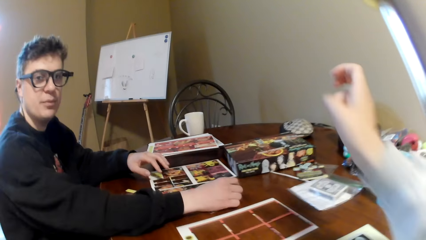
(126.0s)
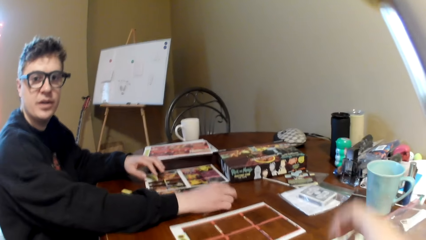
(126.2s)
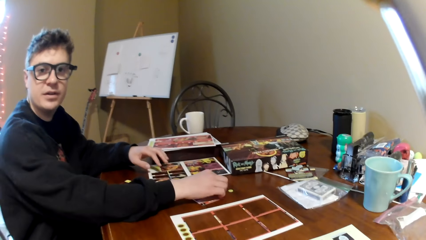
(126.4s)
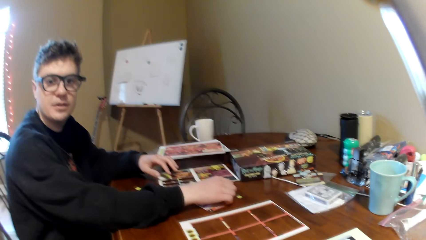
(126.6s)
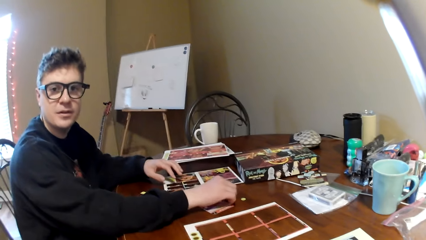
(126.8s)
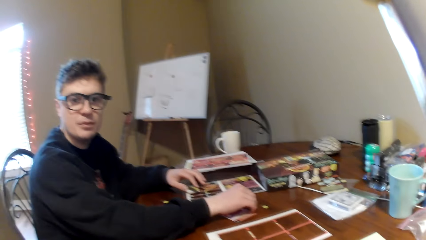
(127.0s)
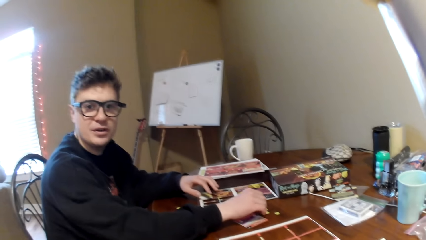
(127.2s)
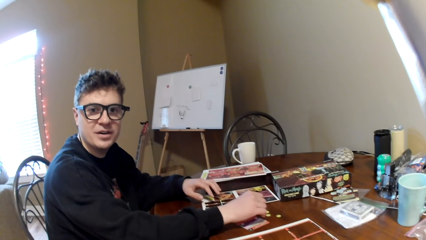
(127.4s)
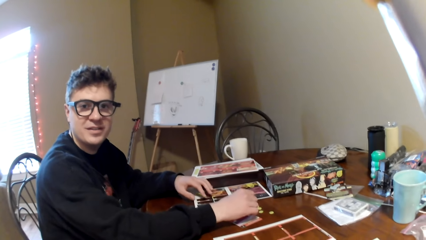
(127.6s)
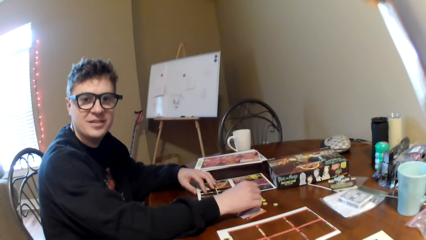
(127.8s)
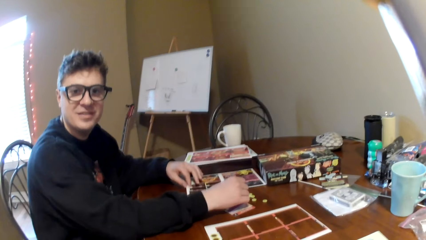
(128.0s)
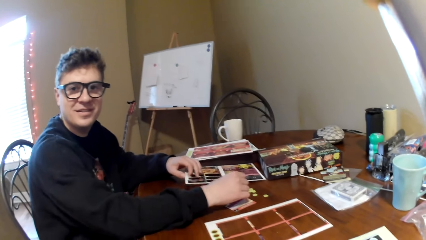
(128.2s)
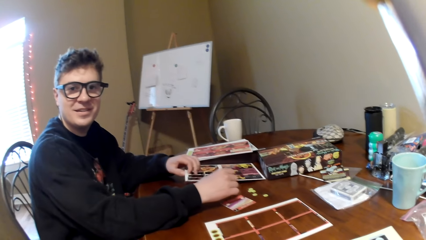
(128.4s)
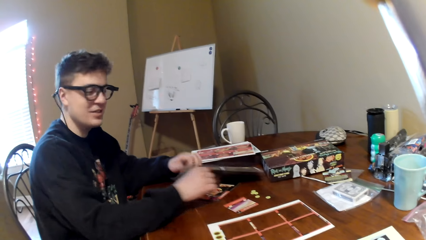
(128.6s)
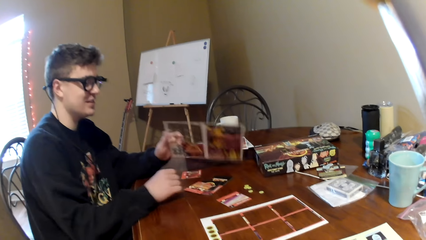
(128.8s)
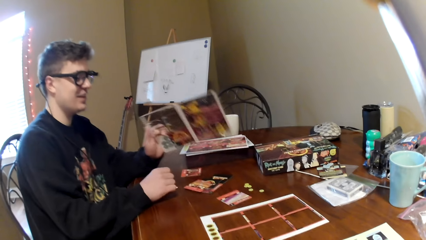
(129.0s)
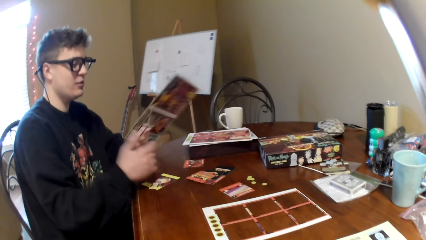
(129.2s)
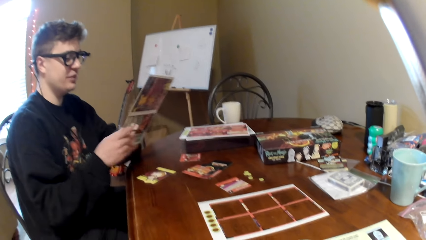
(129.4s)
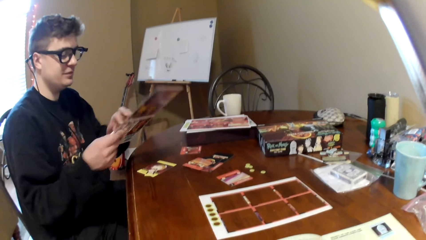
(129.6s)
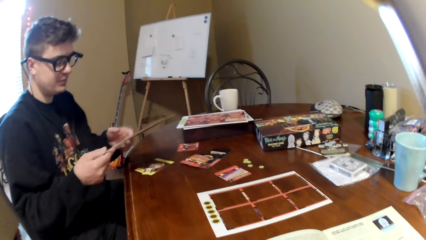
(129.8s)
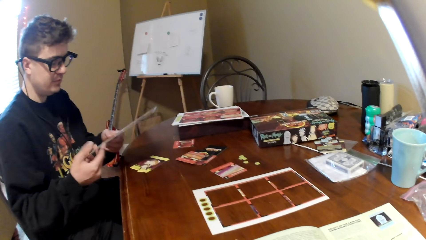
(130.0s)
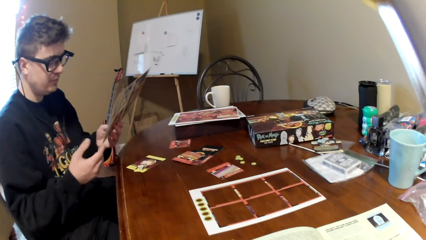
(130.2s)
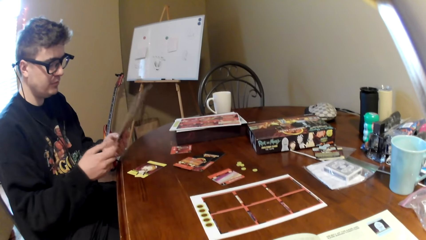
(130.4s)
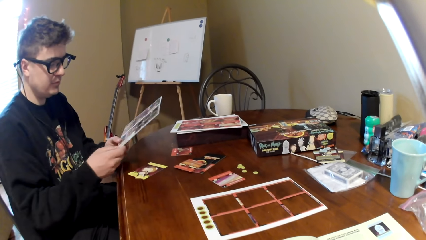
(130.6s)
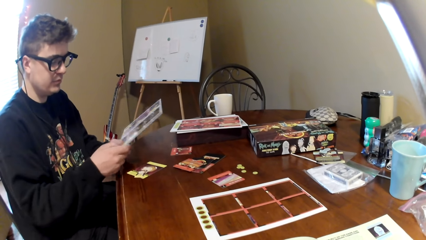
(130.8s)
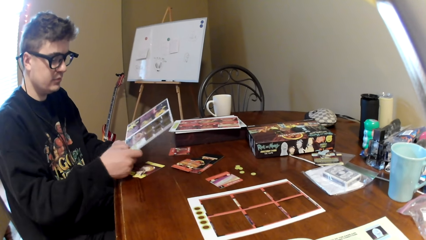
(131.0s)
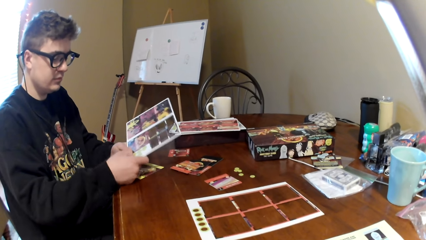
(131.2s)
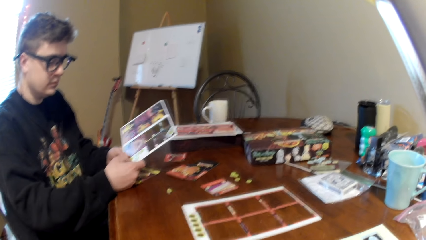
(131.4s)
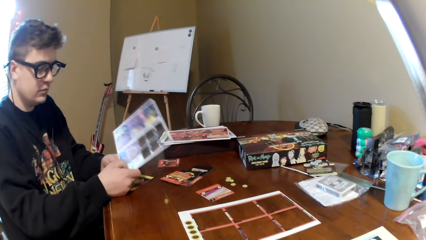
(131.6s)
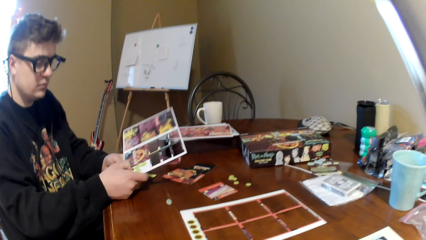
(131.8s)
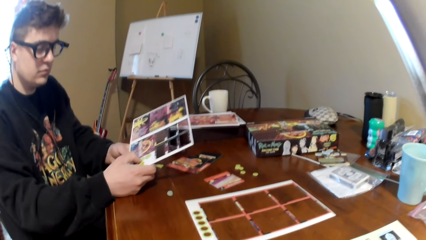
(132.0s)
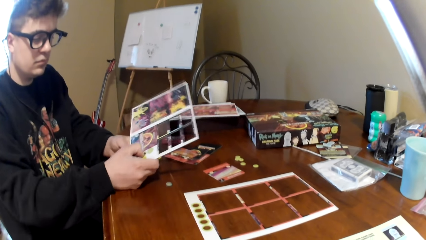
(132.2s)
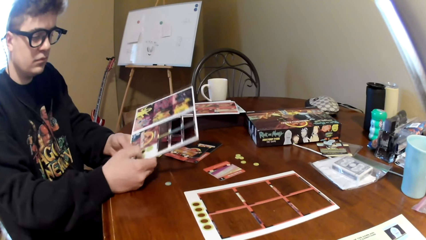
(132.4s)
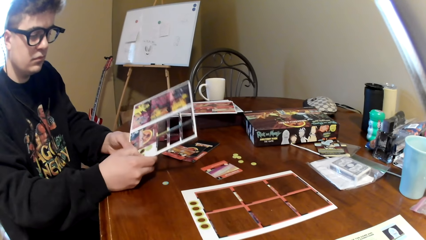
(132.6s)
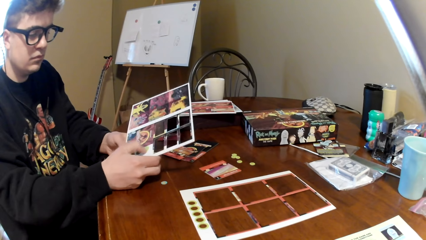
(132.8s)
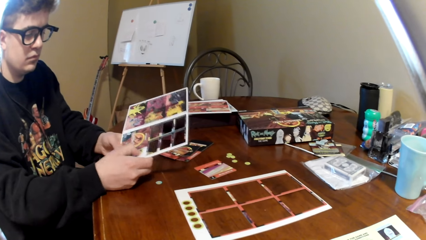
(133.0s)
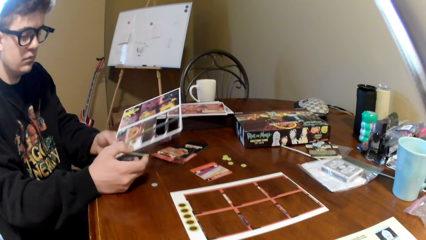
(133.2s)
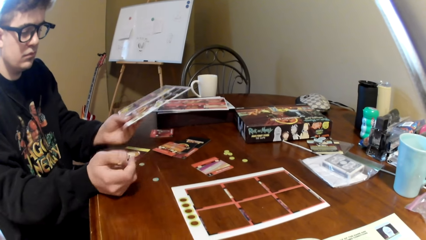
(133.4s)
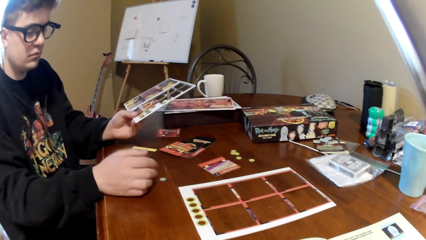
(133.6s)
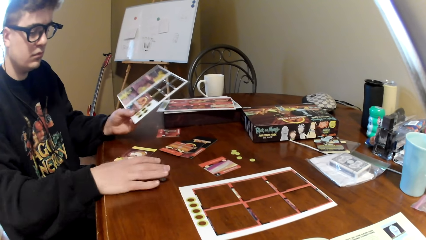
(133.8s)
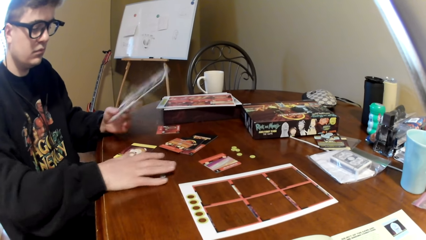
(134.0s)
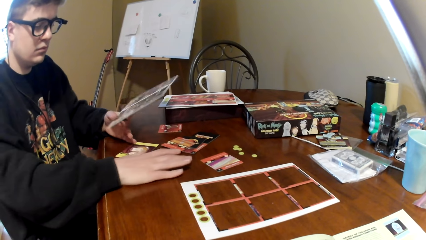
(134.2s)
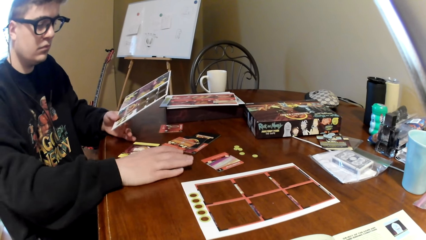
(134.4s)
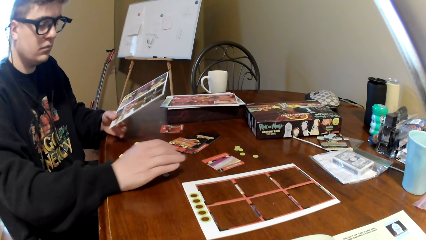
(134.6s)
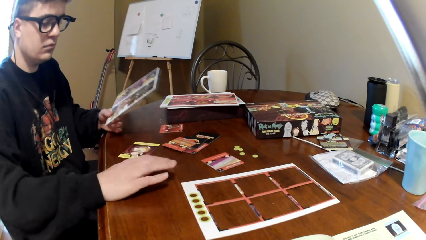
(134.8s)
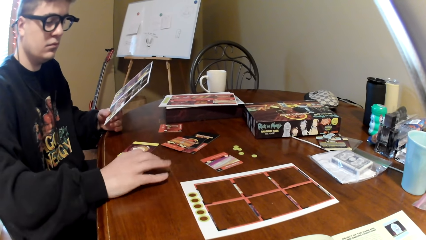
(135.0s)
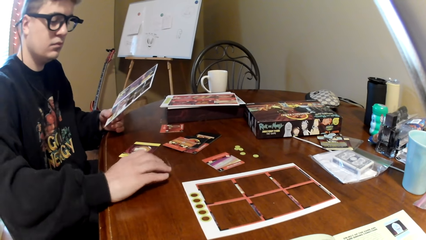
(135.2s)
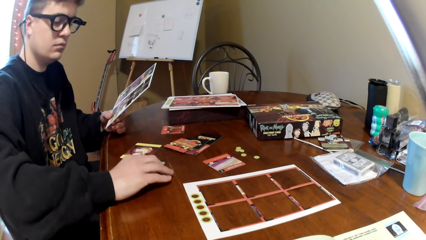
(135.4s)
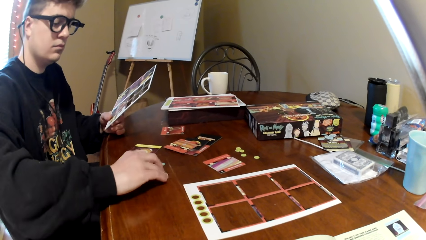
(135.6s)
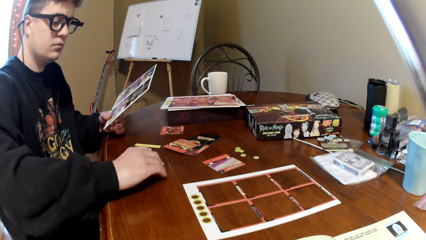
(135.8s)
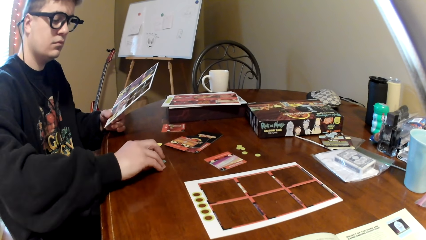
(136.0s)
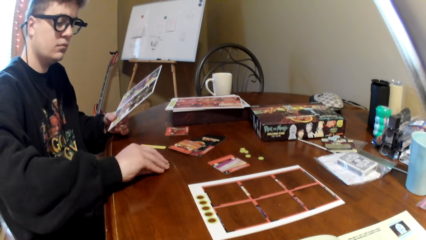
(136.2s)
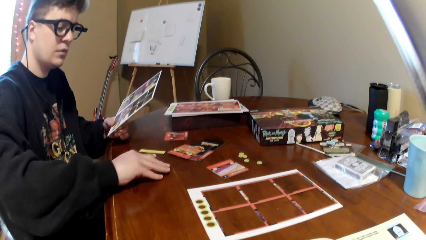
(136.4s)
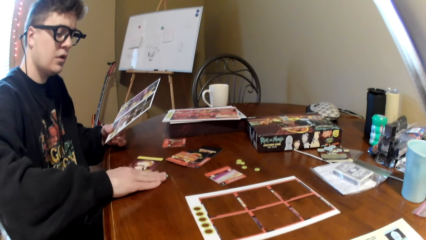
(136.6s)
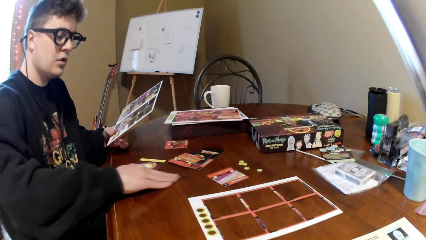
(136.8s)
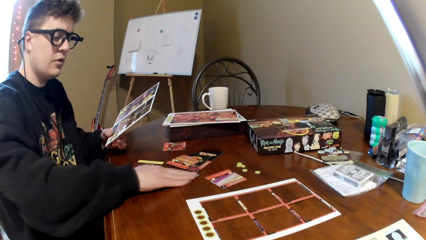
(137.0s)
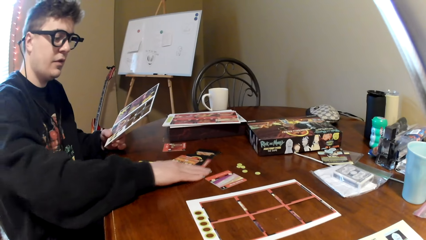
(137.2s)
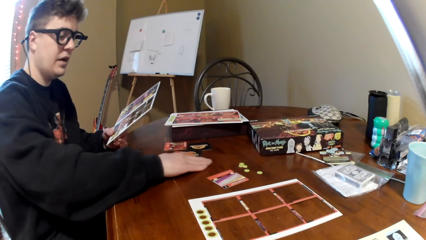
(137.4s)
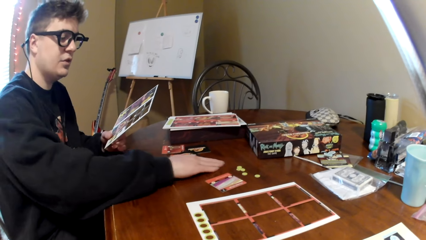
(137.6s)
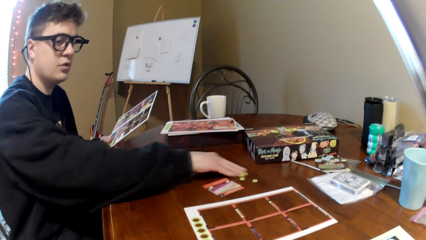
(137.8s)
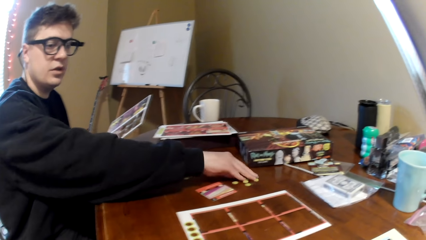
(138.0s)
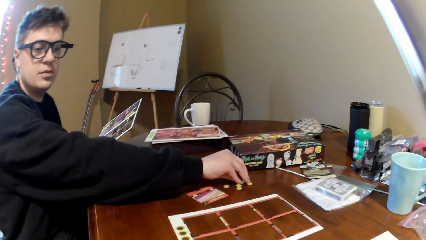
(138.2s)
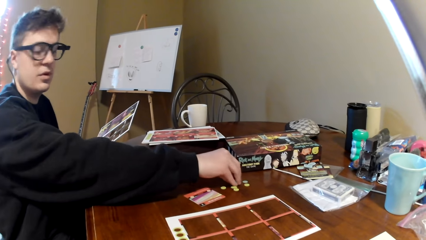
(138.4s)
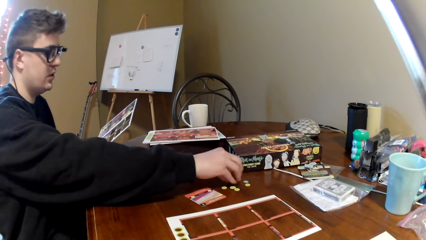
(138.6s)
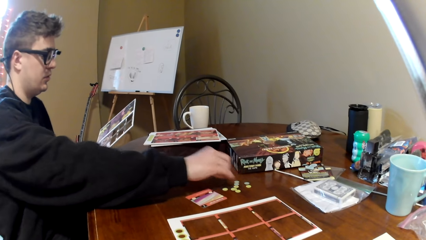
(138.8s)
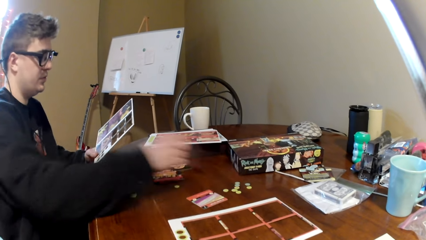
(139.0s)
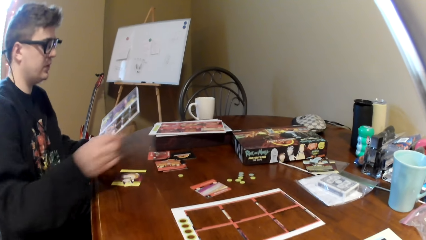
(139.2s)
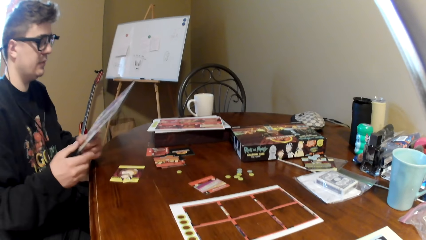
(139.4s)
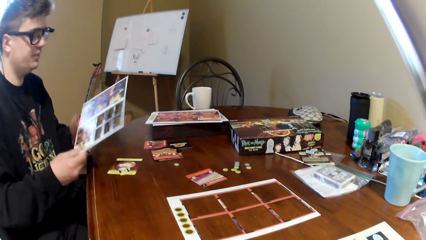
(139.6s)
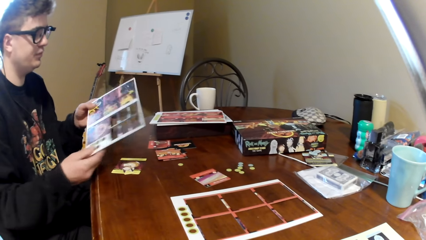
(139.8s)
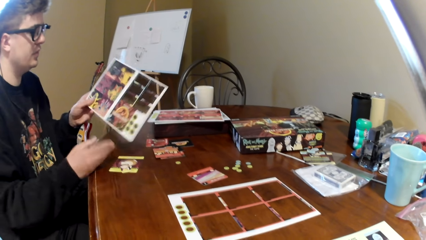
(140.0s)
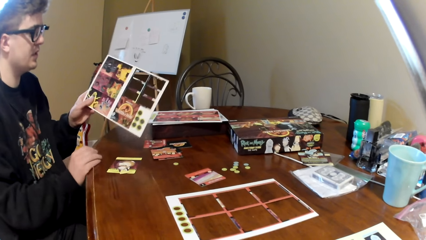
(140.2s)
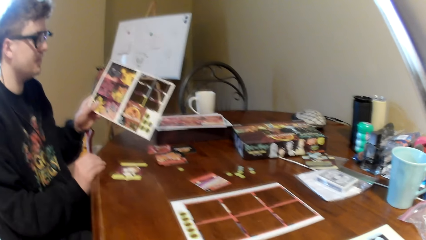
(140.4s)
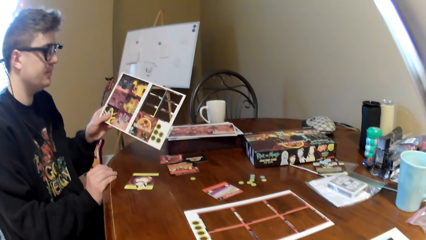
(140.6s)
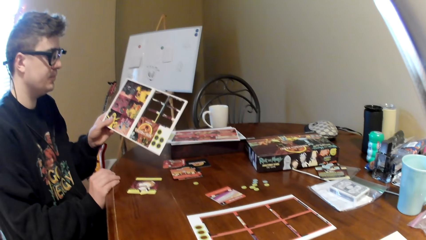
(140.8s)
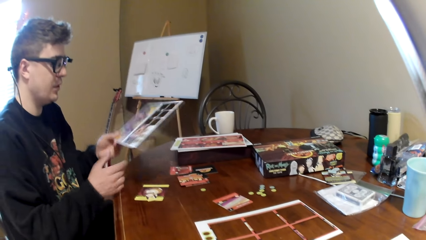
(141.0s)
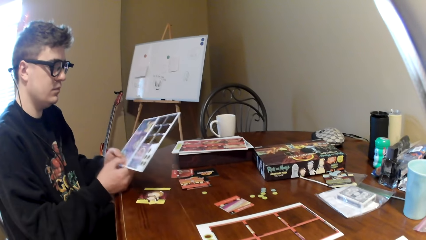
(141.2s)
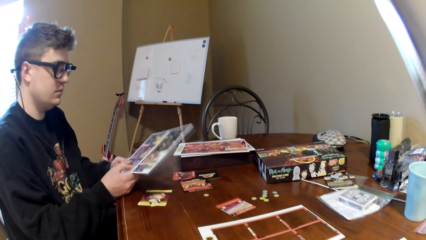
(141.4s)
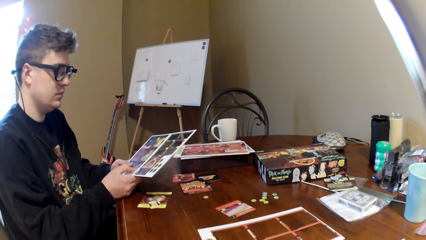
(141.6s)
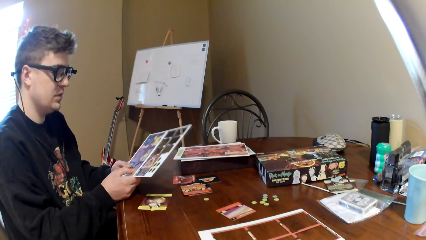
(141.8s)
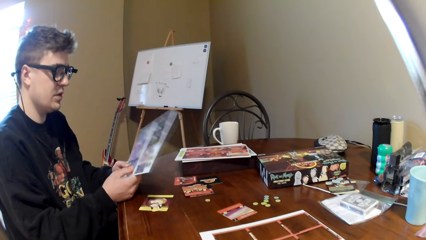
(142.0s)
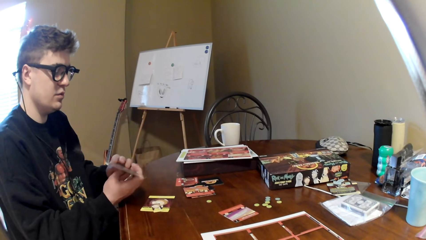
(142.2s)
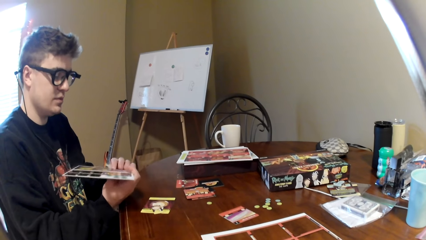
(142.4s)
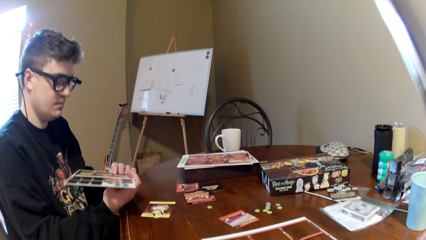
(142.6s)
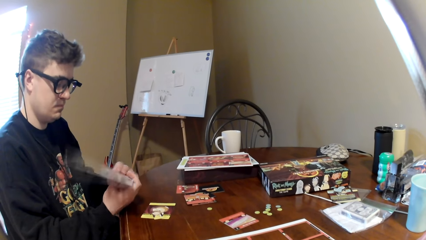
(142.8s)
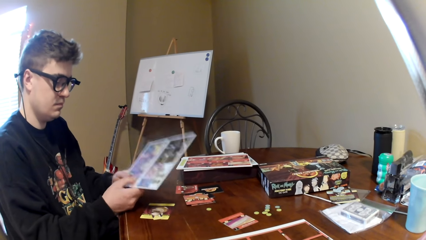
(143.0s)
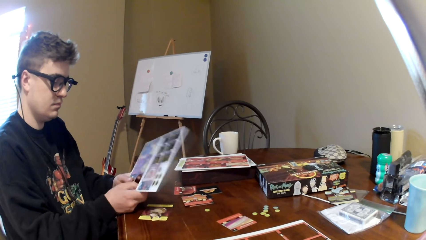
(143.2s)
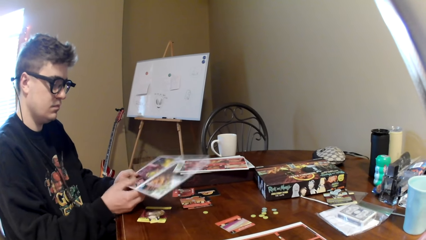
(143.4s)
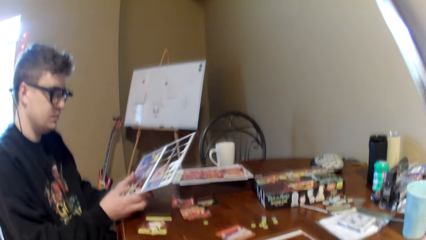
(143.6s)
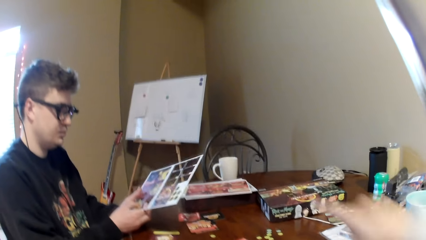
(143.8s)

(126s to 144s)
The camera wearer drops the pieces on the table. They move the right hand. A man converses with the camera wearer. The man holds the board, lifts the board, and moves the board. The man removes the poker chips or cards from the board. The man pushes the poker chips, touches the poker chips, and moves the pieces on the table. The man converses with the camera wearer. The man moves the right hand, looks at the board, shows the board to the camera wearer, and looks at the board.
